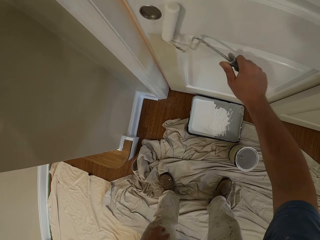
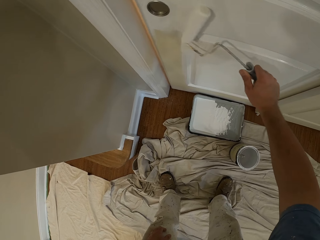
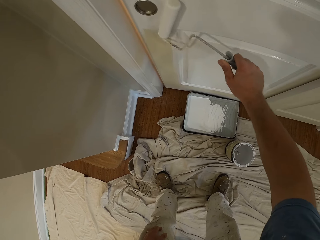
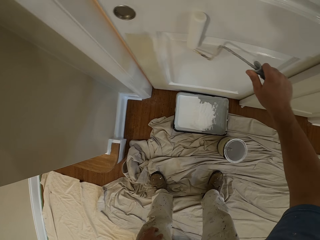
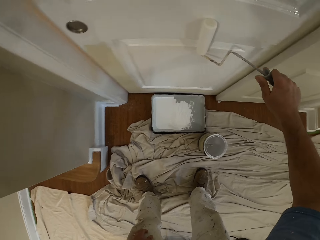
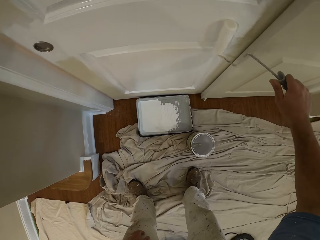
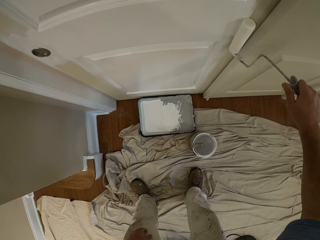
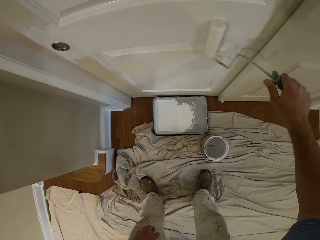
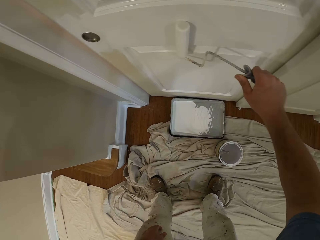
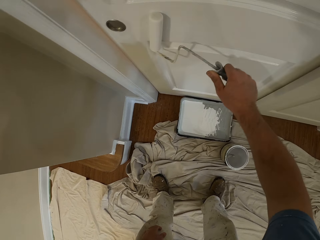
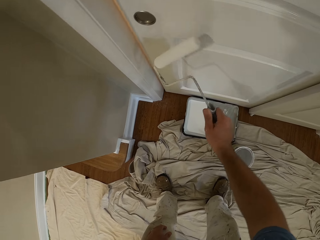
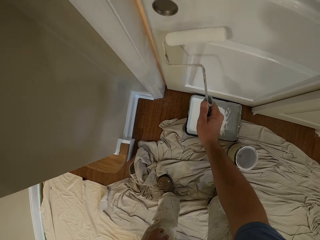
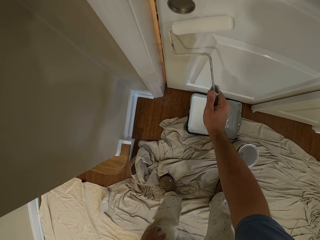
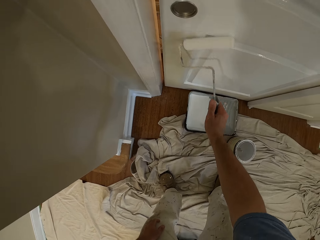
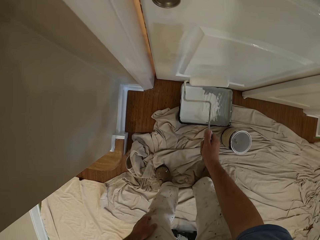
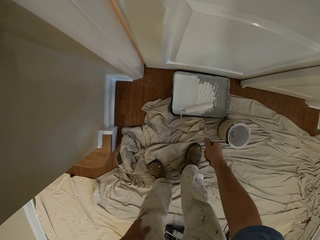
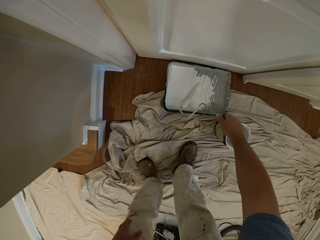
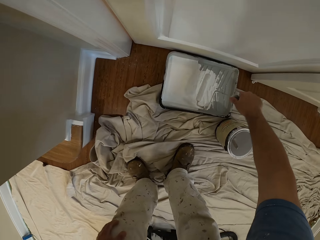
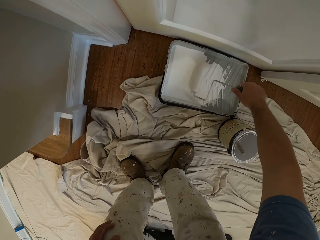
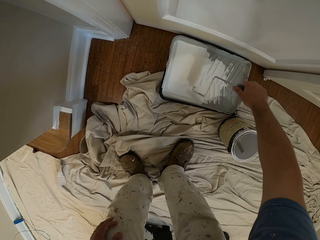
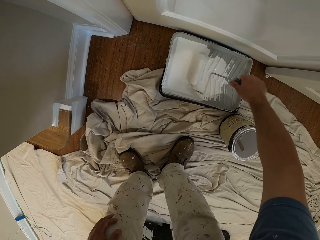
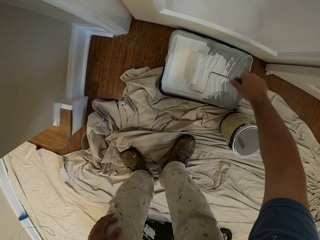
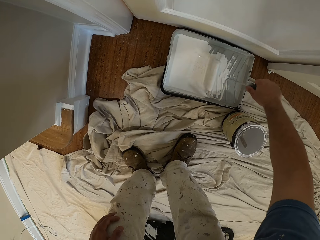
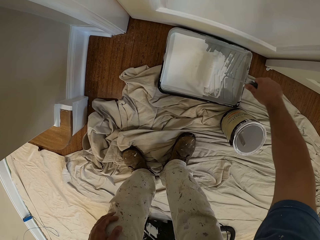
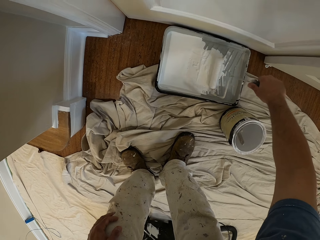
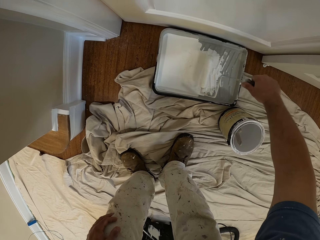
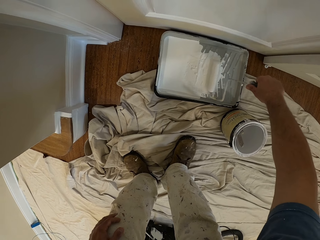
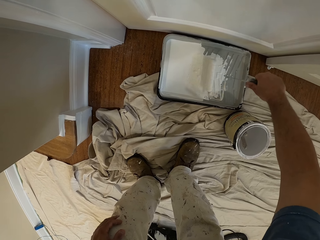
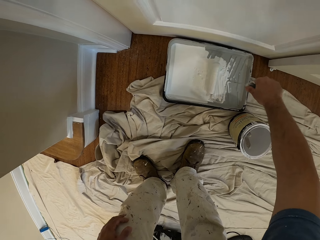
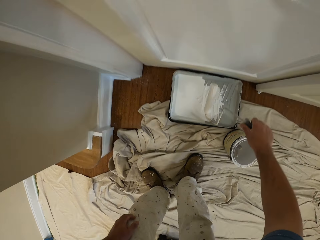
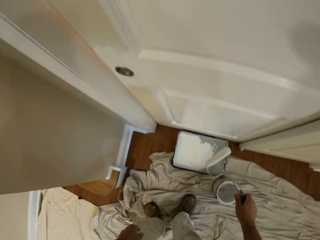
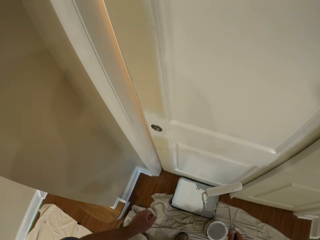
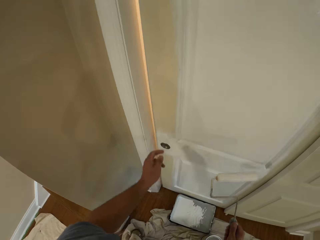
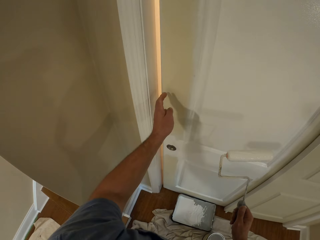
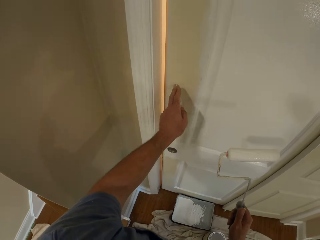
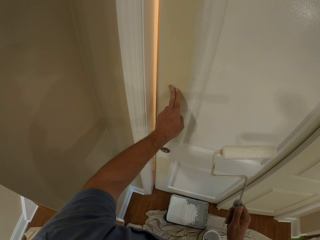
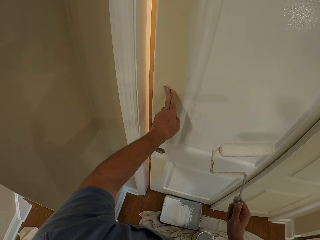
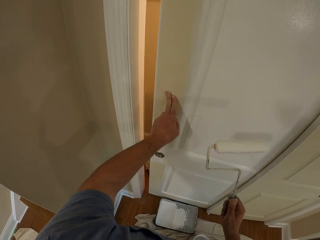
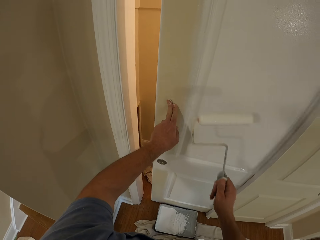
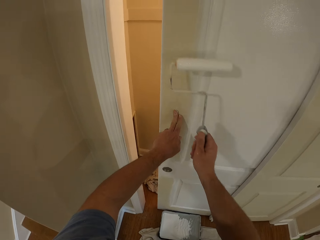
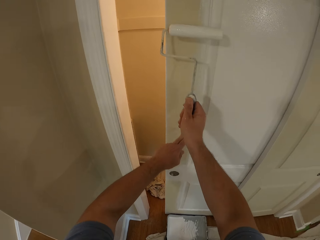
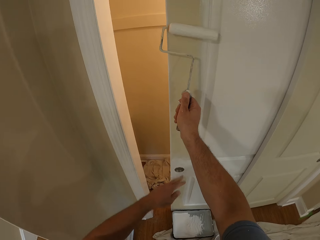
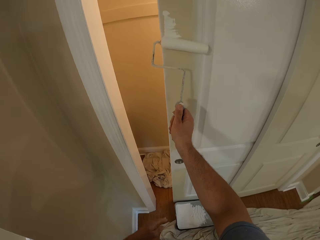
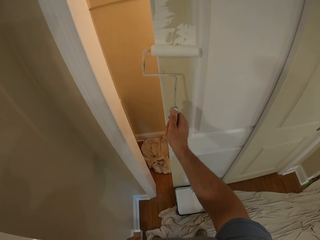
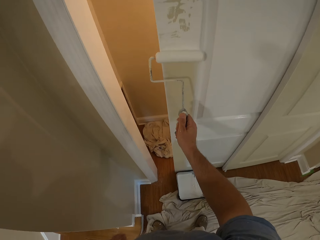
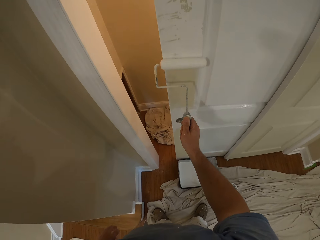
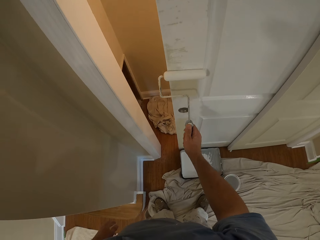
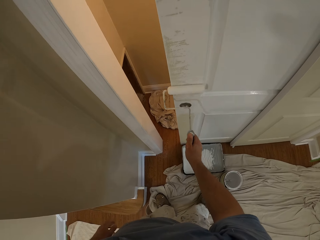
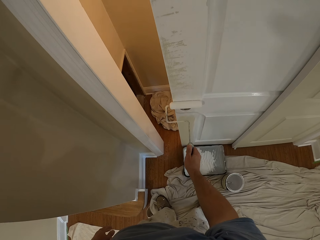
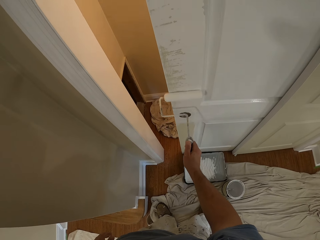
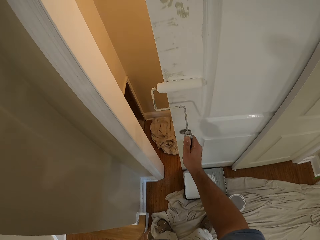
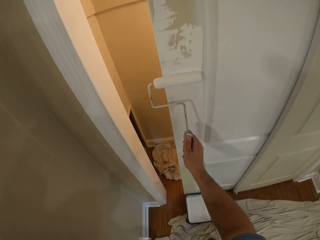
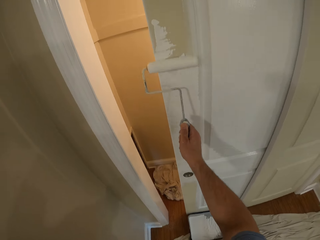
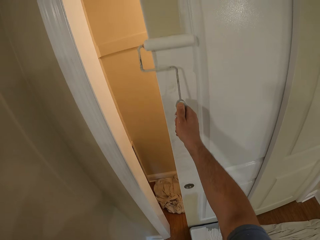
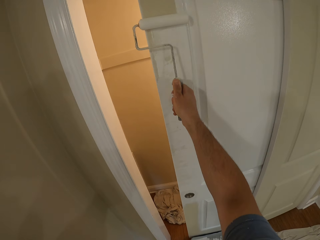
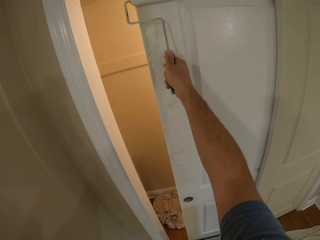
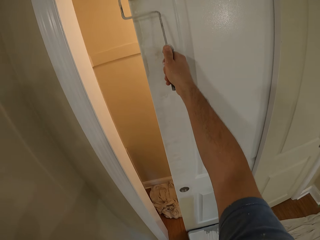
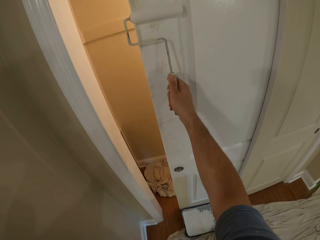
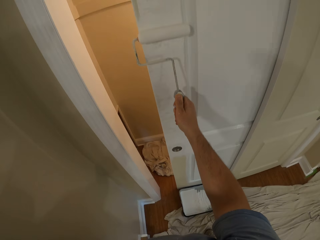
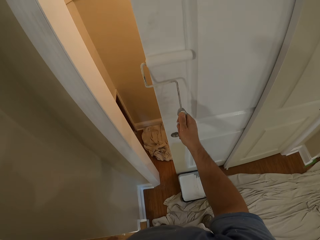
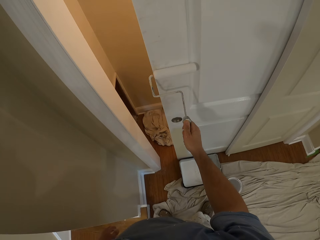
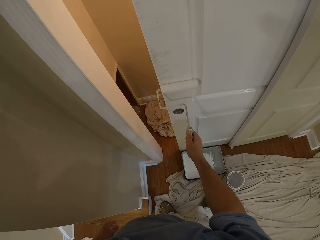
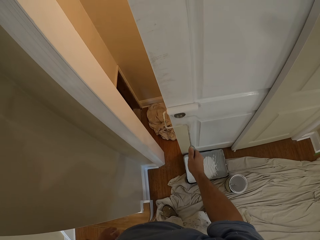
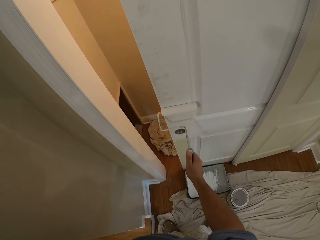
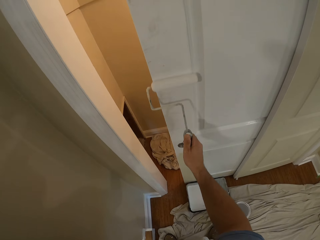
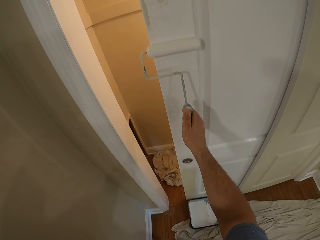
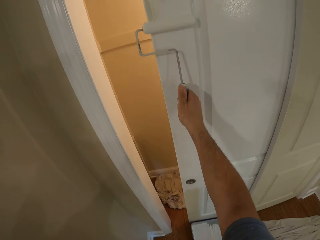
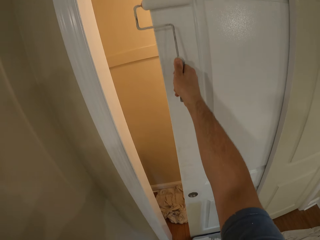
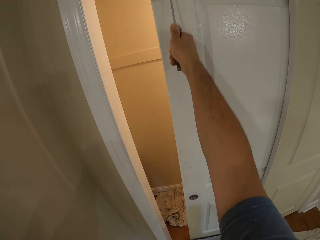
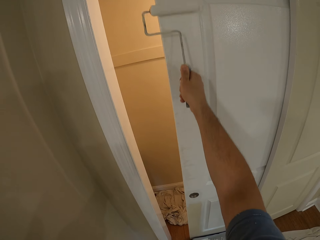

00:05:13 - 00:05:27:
The camera wearer removes the paint roller from the door. He inserts the paint roller into the paint container. He removes the paint roller from the paint container. He touches the door. He partially opens the door with his left index and middle fingers. He paints the door with the paint roller in his right hand.

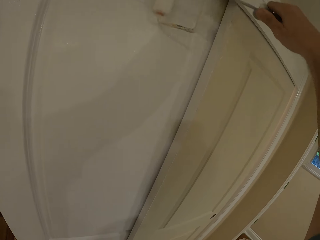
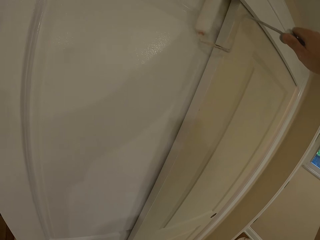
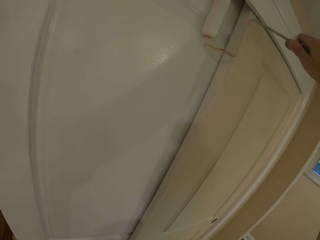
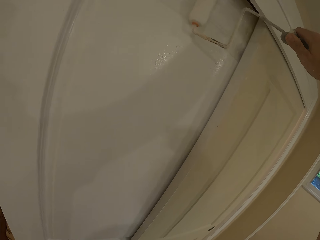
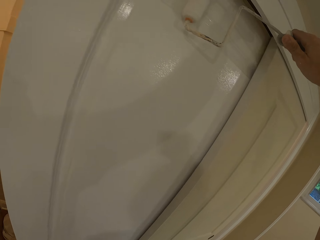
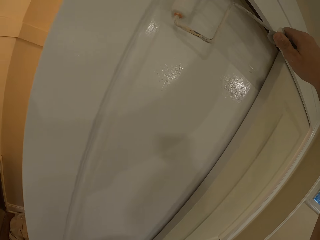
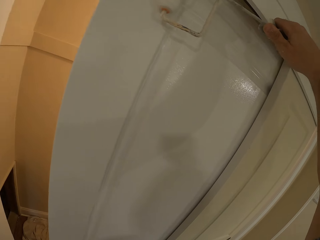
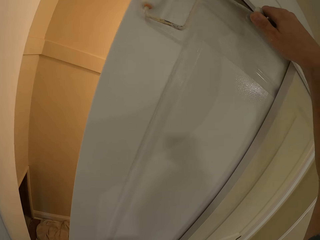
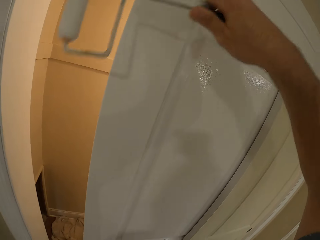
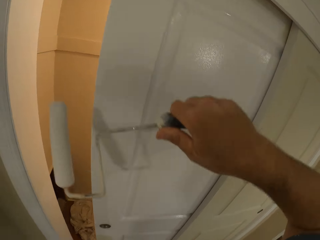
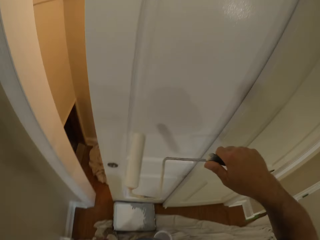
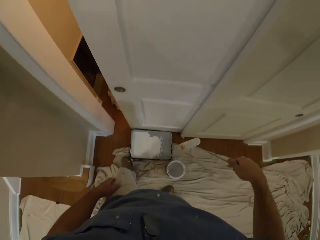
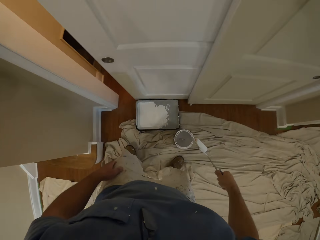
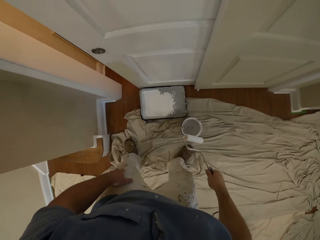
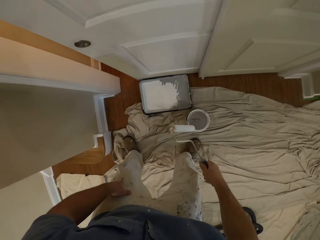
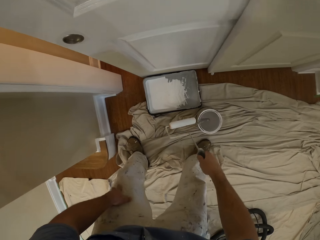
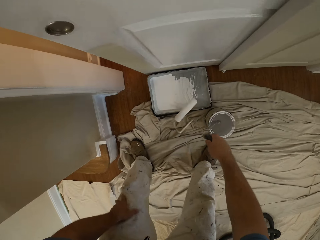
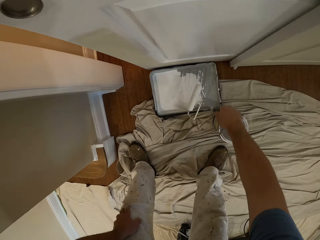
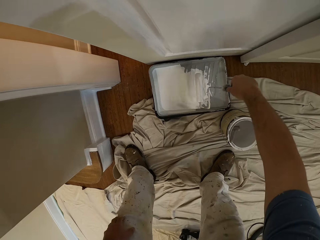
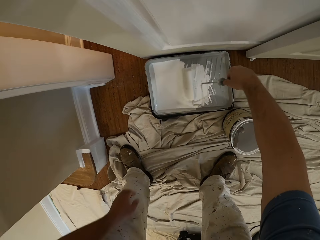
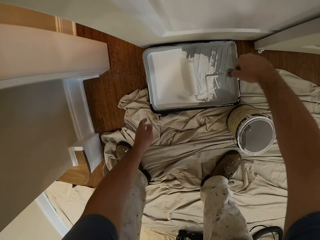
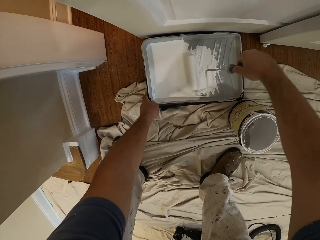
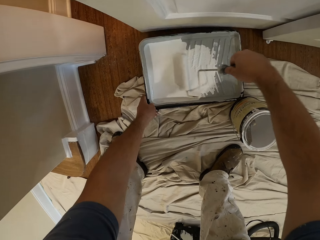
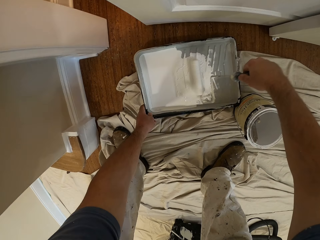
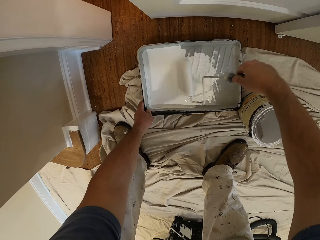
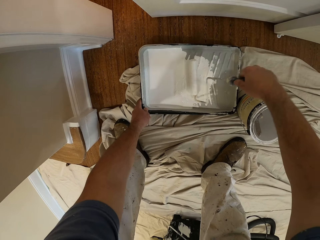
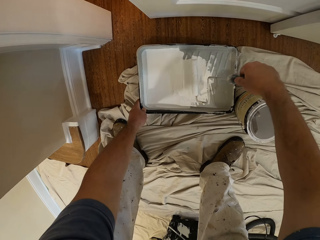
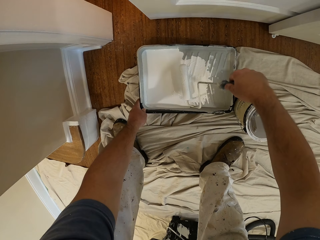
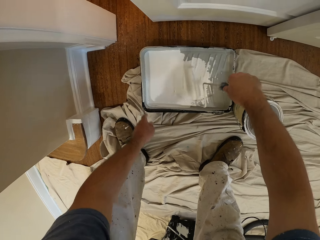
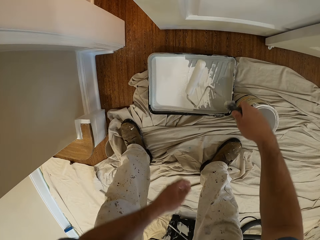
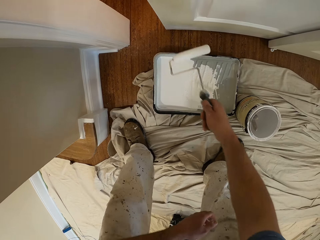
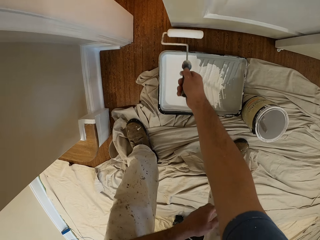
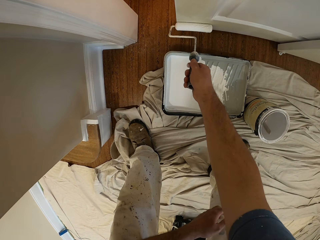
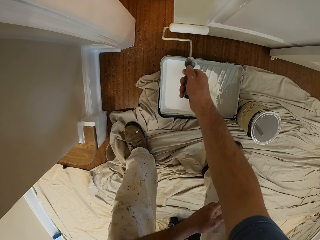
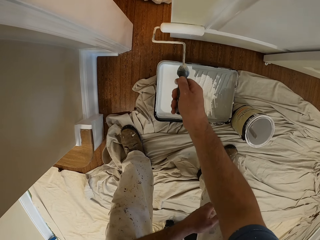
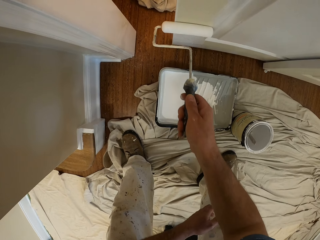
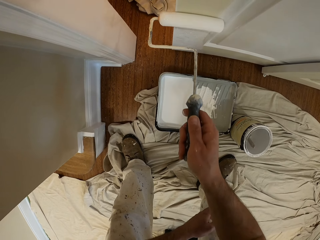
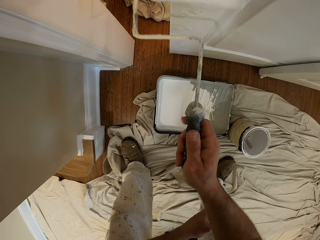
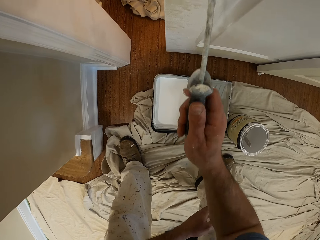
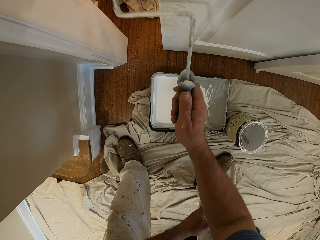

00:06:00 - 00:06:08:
The camera wearer removes the paint roller from the door. He inserts the paint roller into the paint container. He adjusts the paint container with his left hand. He removes the paint roller from the paint container. He paints the door with the paint roller in his right hand.
